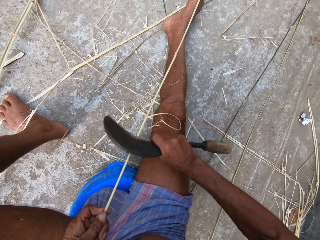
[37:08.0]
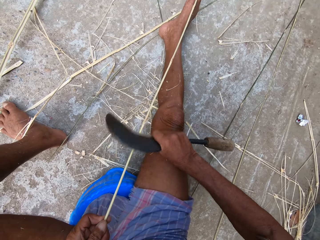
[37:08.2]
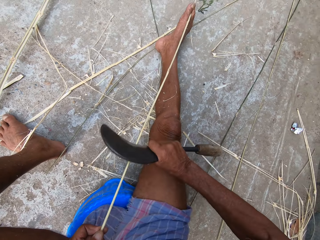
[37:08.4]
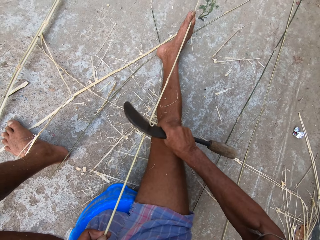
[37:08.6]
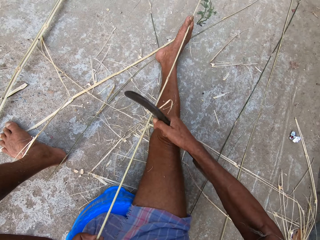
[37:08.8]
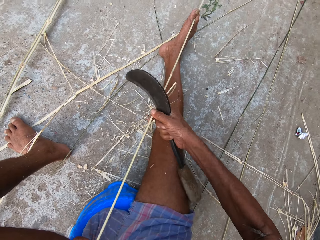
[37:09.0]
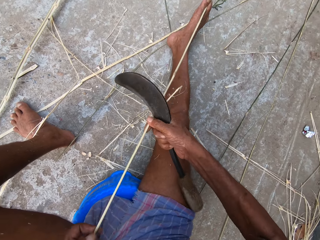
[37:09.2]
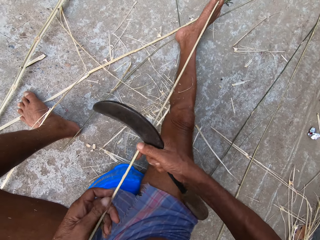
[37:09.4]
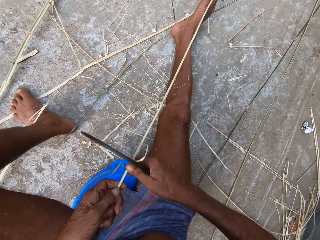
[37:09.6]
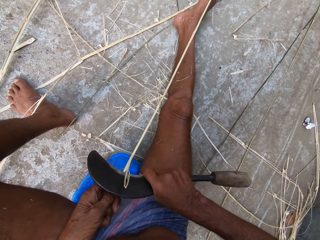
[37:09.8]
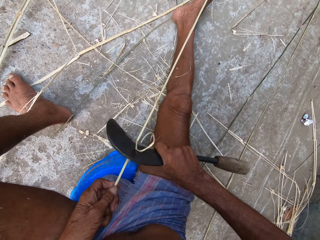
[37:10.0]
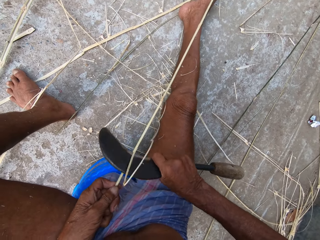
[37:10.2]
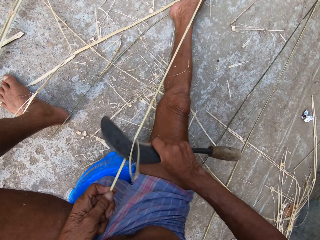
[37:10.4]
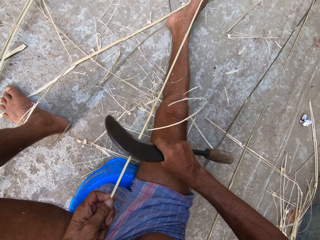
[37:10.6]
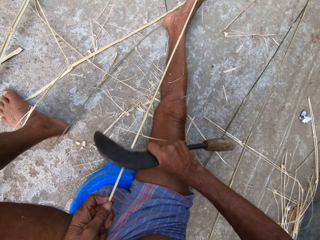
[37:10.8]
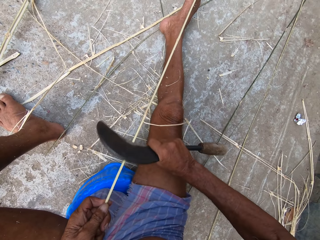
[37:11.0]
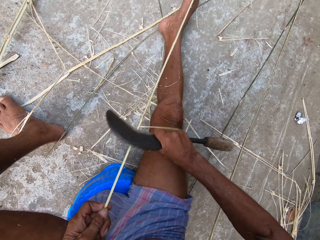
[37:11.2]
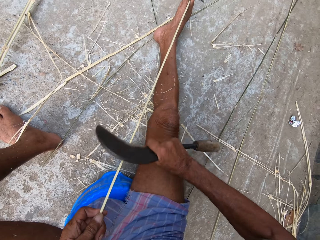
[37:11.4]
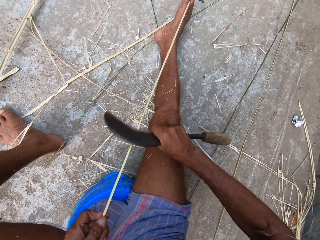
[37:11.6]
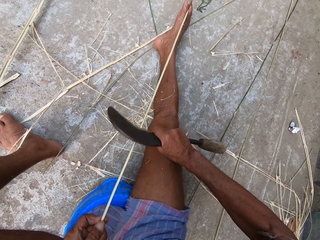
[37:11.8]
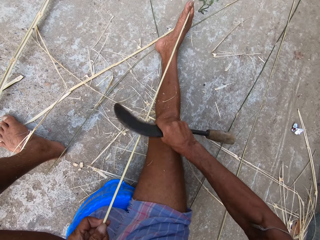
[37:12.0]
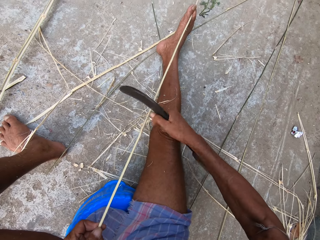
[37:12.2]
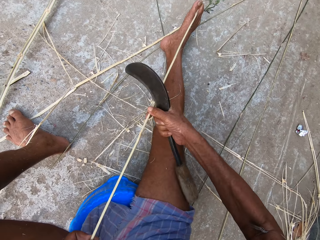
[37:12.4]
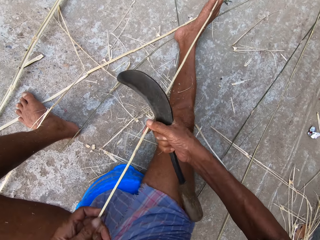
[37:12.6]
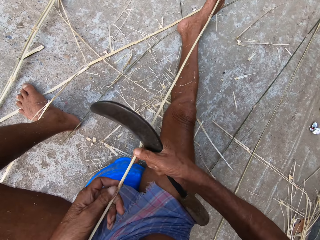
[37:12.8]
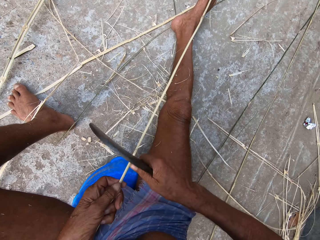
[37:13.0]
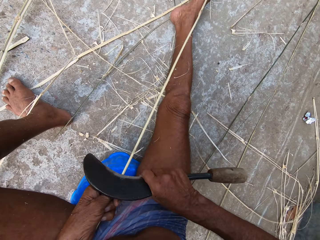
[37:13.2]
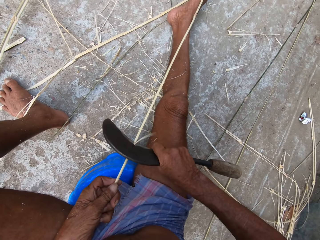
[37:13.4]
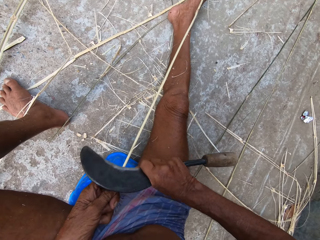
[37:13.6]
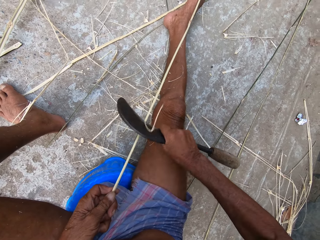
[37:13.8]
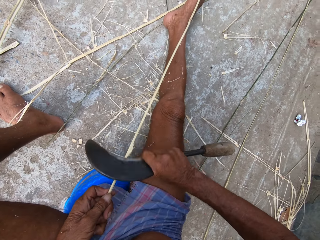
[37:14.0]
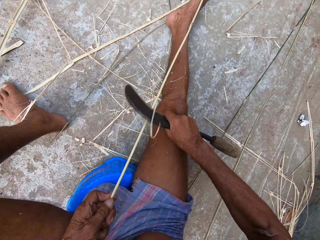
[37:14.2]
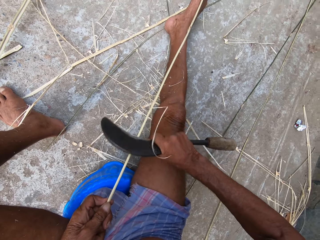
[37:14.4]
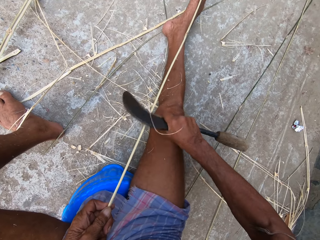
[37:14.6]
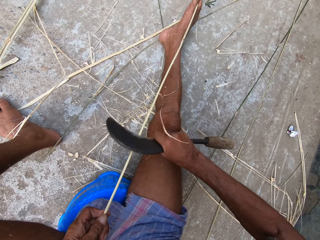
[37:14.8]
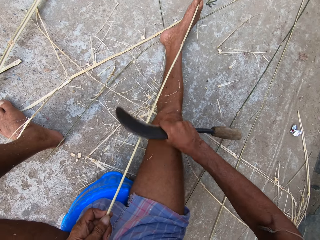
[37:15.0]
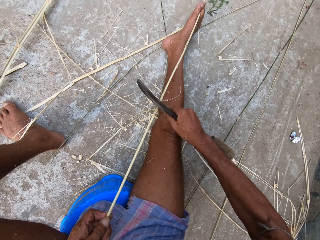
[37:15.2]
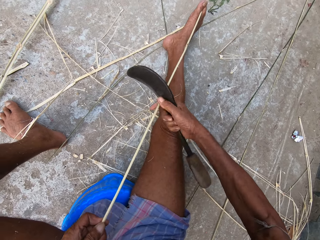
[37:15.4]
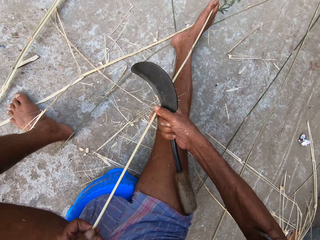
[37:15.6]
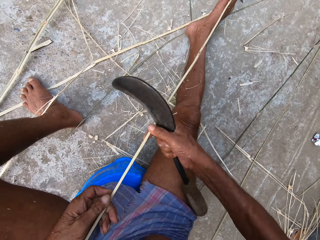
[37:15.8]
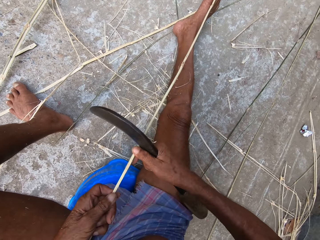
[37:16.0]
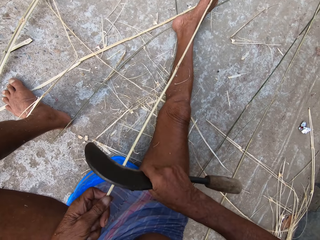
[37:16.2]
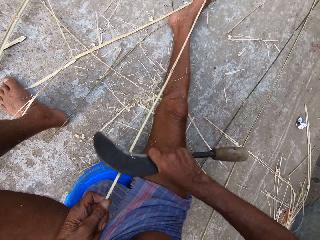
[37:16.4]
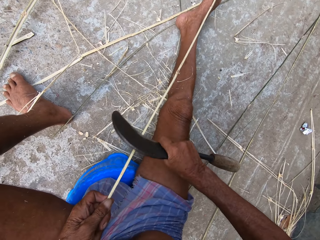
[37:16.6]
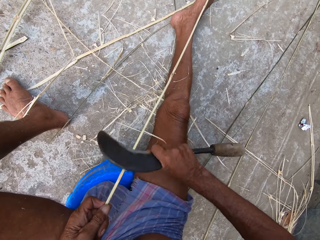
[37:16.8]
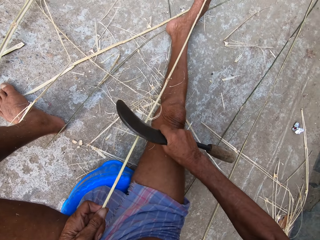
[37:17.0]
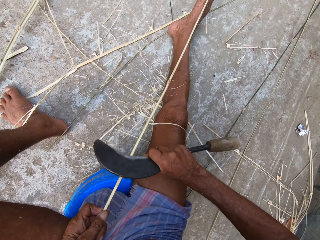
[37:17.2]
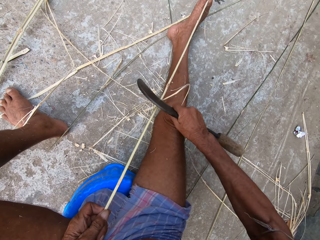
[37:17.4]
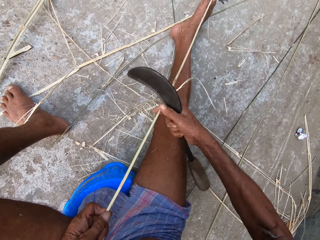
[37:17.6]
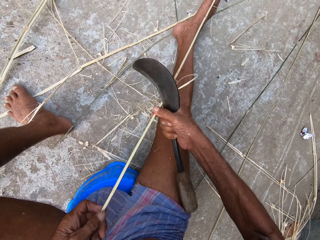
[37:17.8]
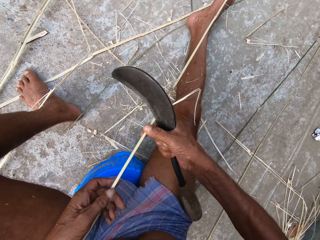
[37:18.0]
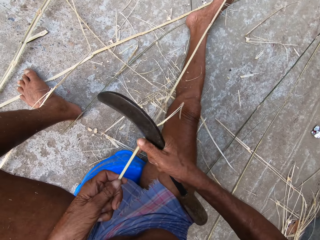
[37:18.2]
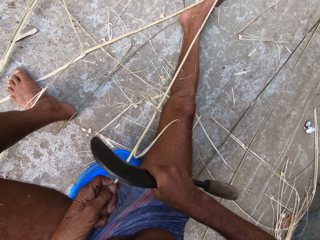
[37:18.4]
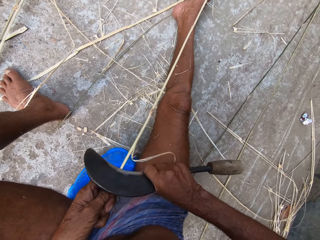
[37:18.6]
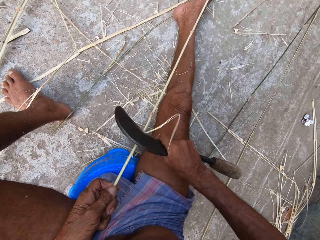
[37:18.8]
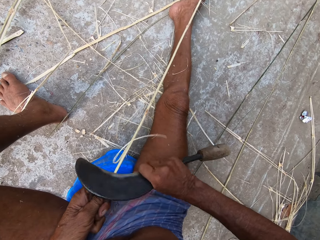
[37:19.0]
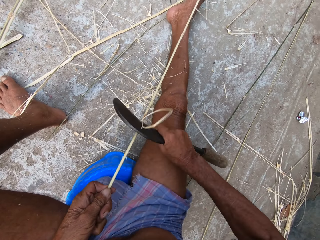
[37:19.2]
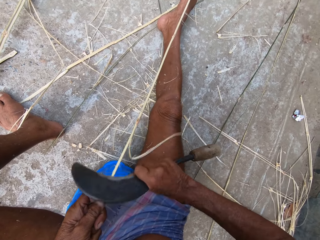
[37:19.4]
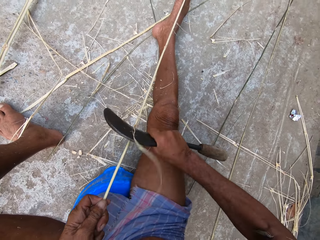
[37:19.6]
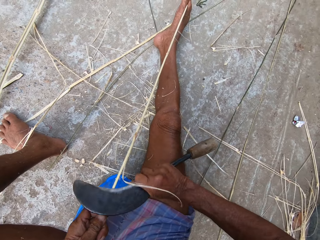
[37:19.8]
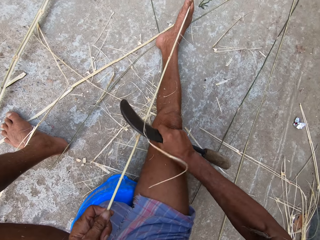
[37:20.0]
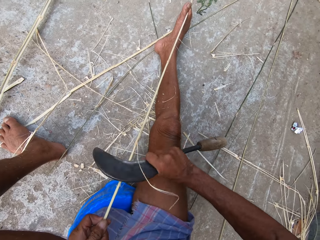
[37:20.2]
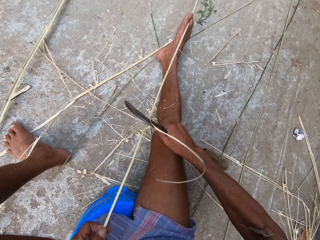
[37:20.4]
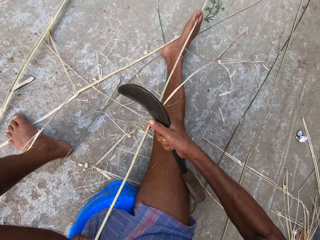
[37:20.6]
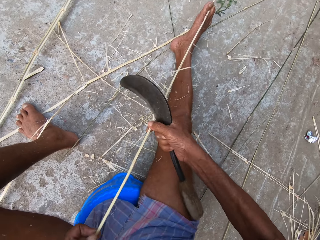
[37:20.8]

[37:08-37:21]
The camera wearer moves the bamboo strip on the ground with both hands. He peels the bamboo strip in his left hand with the sickle knife in his right hand. He moves the bamboo strip on the ground with both hands. He peels the bamboo strip in his left hand with the sickle knife in his right hand. He moves the bamboo strip on the ground with both hands. He peels the bamboo strip in his left hand with the sickle knife in his right hand. He moves the bamboo strip on the ground with both hands. He peels the bamboo strip in his left hand with the sickle knife in his right hand.

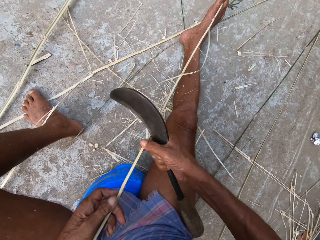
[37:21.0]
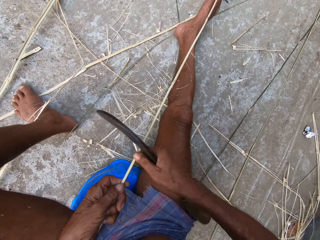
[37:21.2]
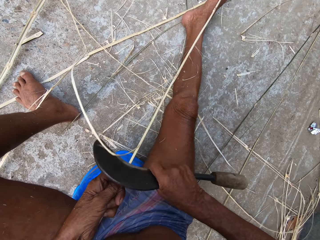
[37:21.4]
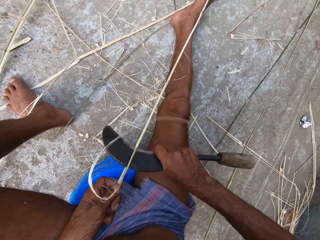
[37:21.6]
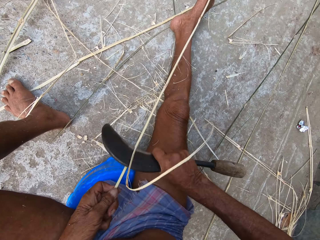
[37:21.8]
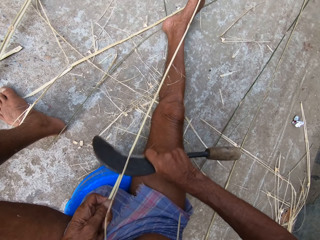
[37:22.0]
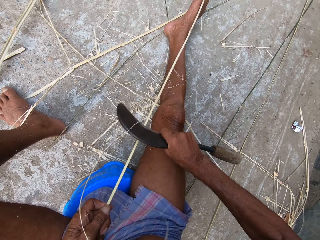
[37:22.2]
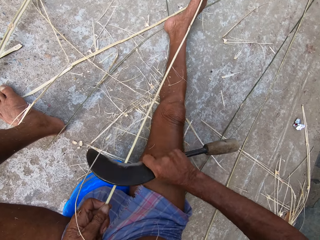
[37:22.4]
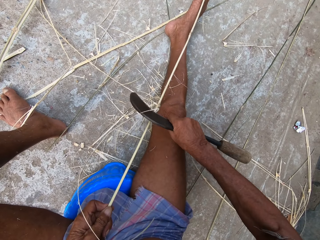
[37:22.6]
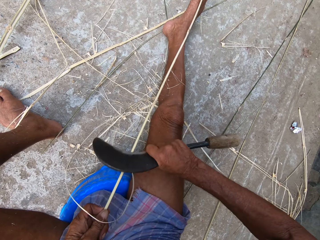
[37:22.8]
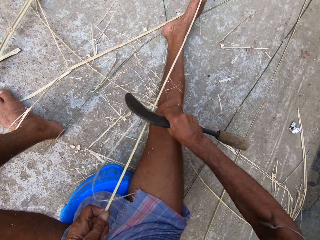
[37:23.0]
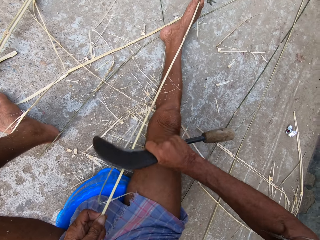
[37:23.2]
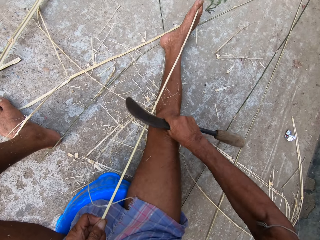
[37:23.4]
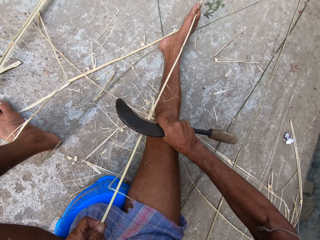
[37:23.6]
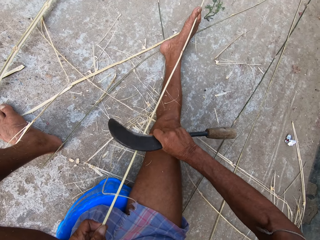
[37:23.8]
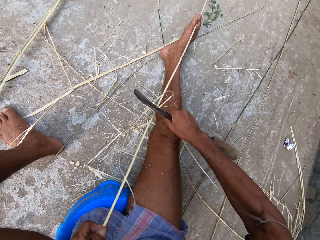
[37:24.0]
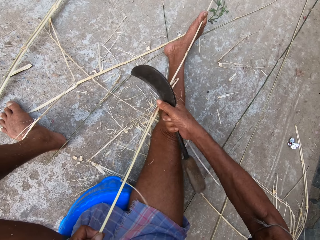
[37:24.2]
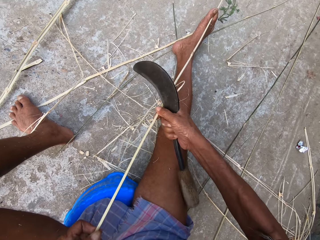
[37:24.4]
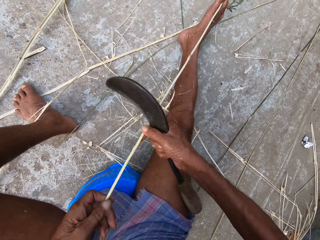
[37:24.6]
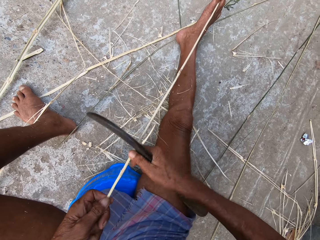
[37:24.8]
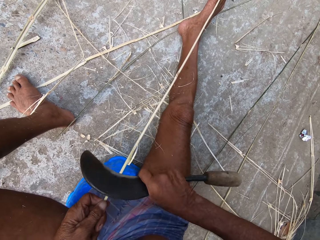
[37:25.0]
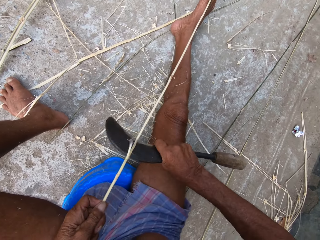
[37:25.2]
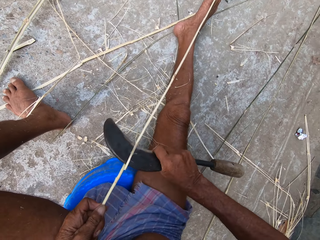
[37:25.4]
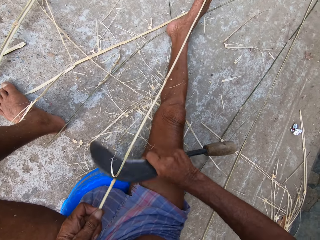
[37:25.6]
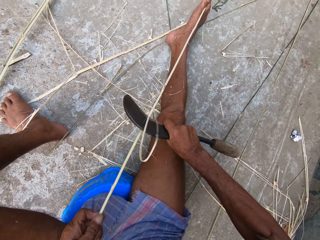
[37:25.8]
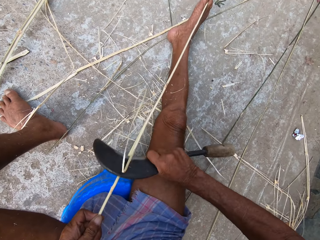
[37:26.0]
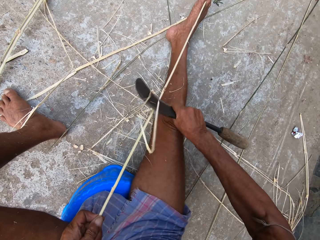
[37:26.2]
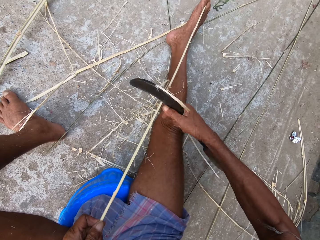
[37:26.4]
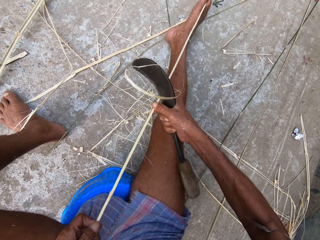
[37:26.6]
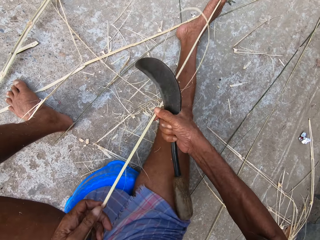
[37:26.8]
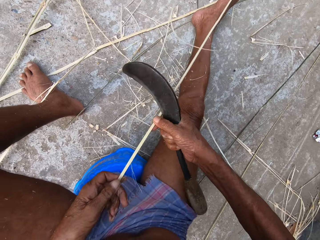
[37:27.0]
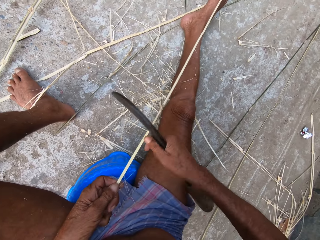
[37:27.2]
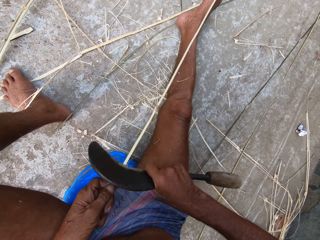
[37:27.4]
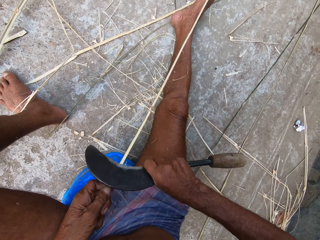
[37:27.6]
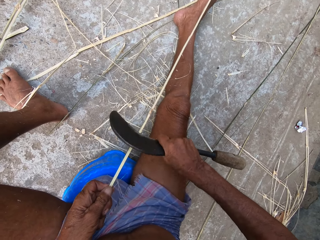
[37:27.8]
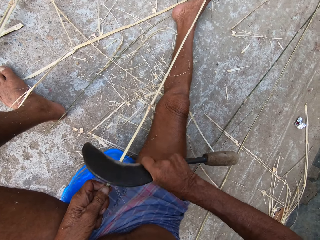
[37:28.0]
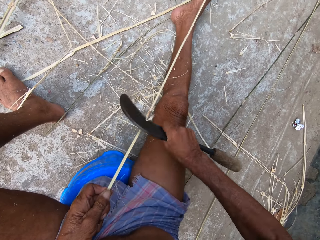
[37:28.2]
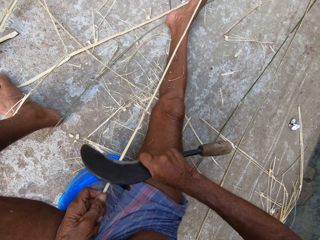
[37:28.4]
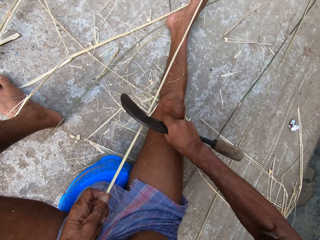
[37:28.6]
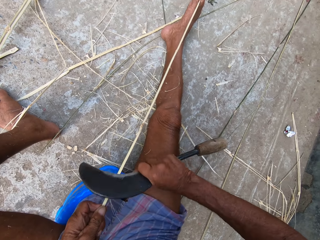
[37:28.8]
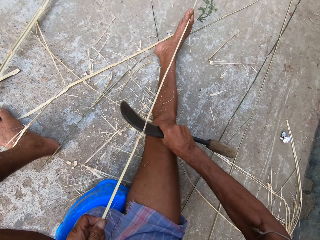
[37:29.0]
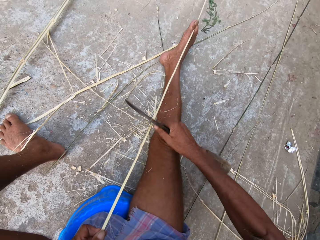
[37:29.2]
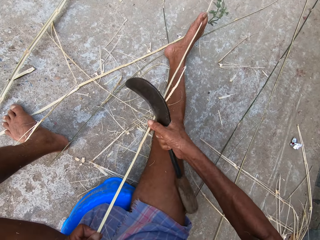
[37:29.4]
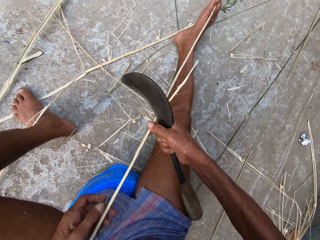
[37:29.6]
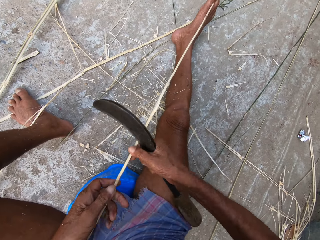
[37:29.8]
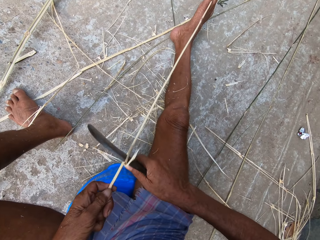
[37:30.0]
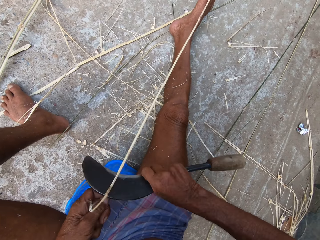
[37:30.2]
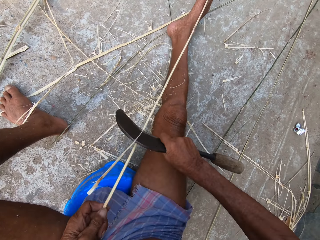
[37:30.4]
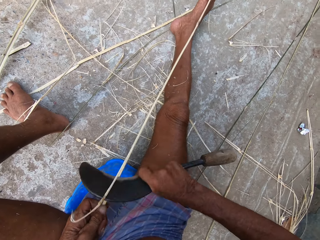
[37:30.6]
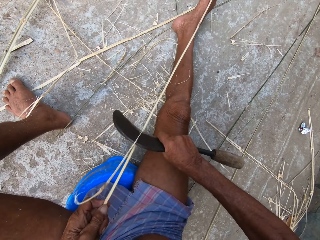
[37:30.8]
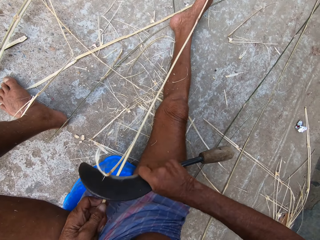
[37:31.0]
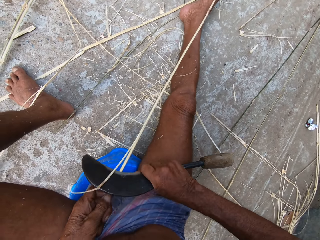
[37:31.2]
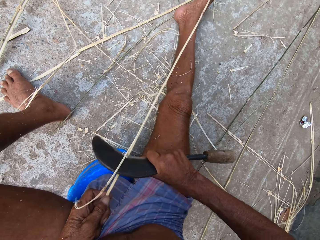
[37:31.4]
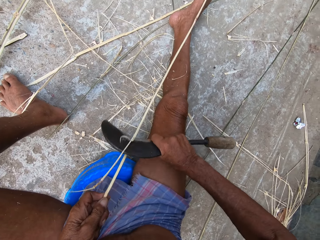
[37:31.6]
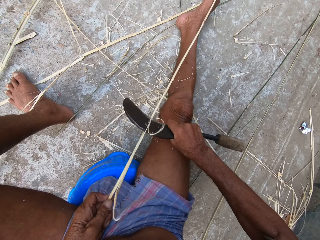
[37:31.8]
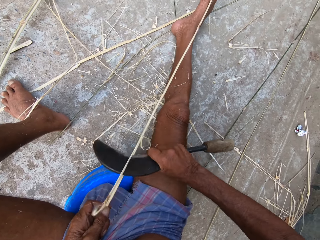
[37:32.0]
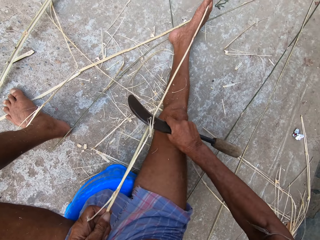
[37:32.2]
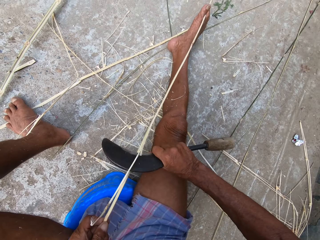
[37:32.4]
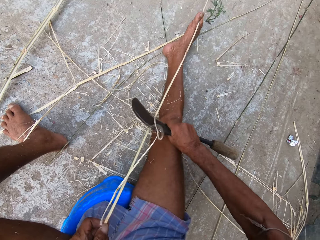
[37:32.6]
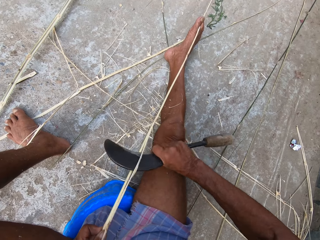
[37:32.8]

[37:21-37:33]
The camera wearer moves the bamboo strip on the ground with both hands. He peels the bamboo strip in his left hand with the sickle knife in his right hand. He moves the bamboo strip on the ground with both hands. He peels the bamboo strip in his left hand with the sickle knife in his right hand. He moves the bamboo strip on the ground with both hands. He peels the bamboo strip in his left hand with the sickle knife in his right hand. He moves the bamboo strip on the ground with both hands. He peels the bamboo strip in his left hand with the sickle knife in his right hand.
